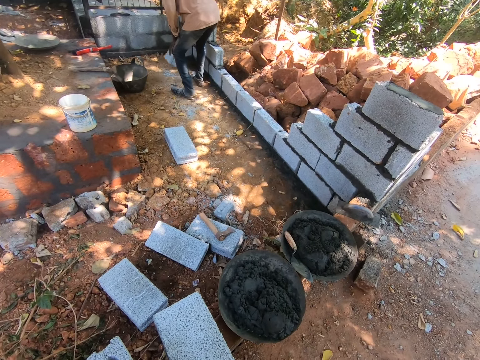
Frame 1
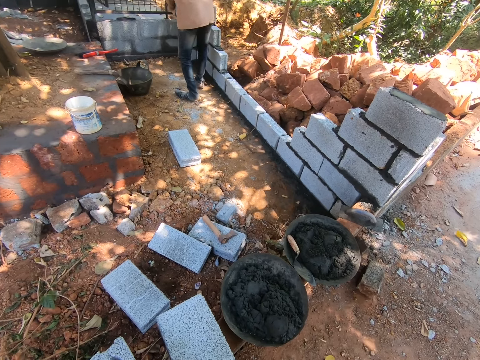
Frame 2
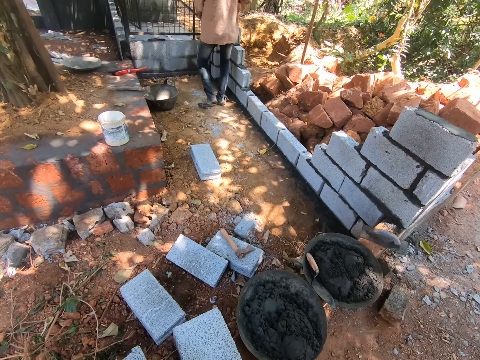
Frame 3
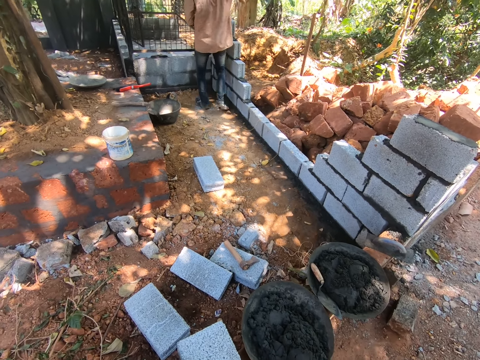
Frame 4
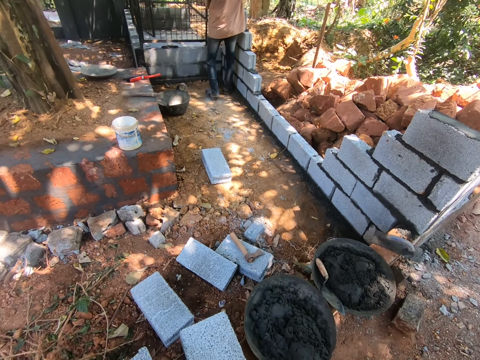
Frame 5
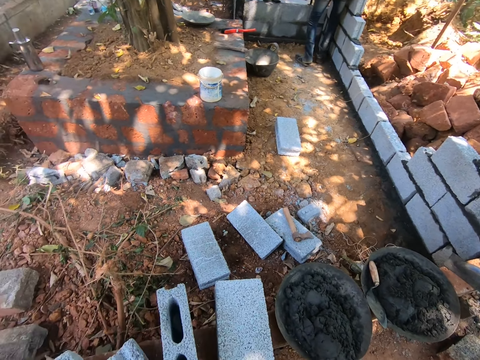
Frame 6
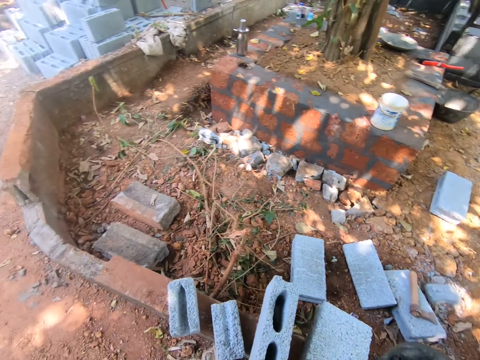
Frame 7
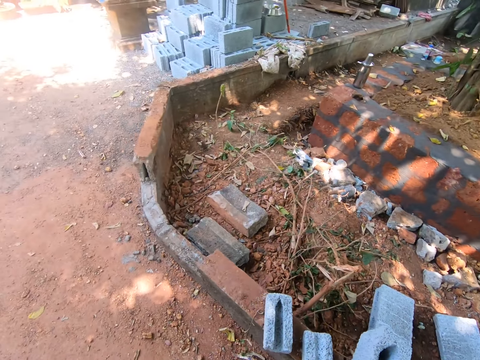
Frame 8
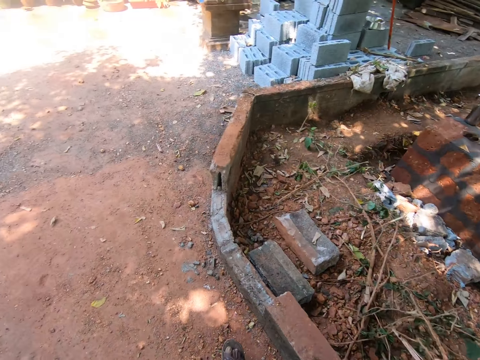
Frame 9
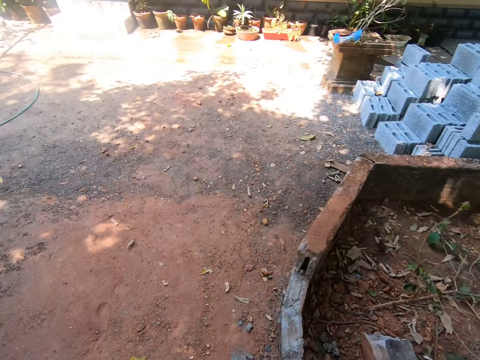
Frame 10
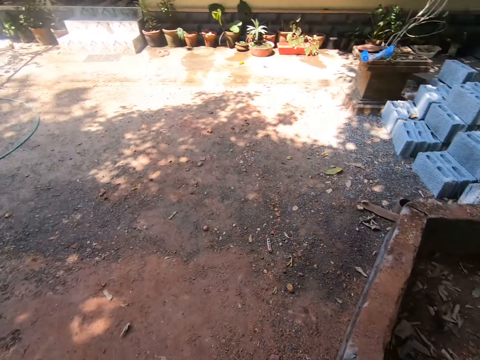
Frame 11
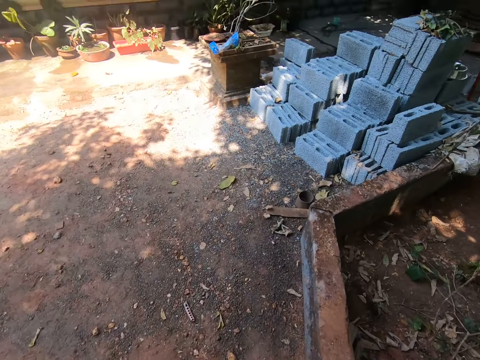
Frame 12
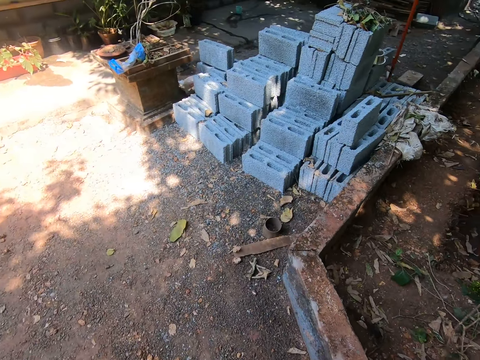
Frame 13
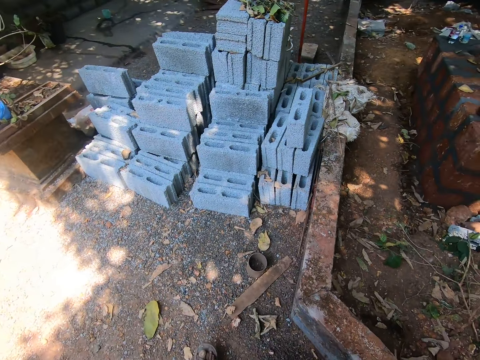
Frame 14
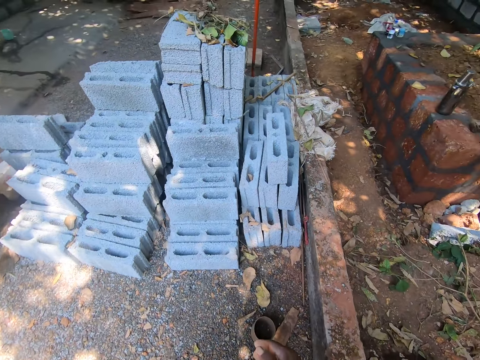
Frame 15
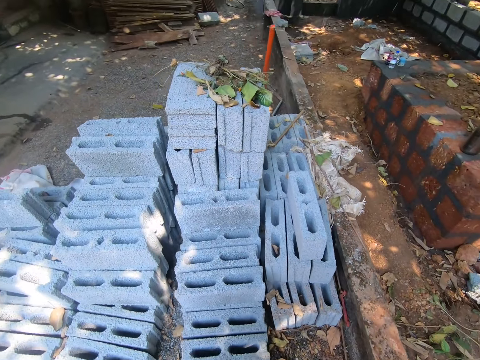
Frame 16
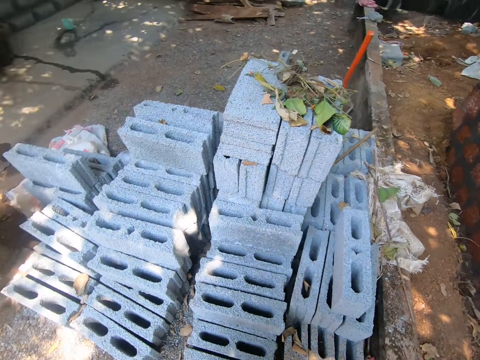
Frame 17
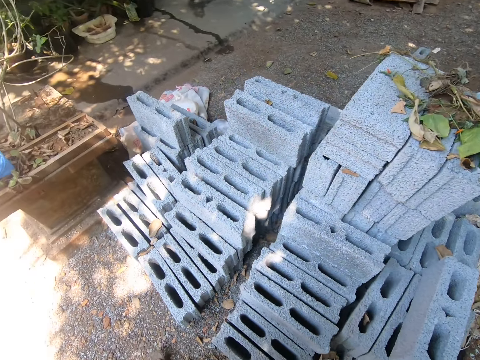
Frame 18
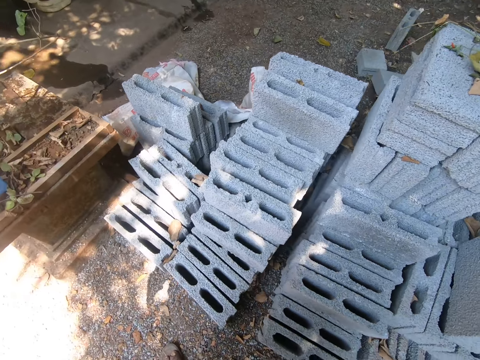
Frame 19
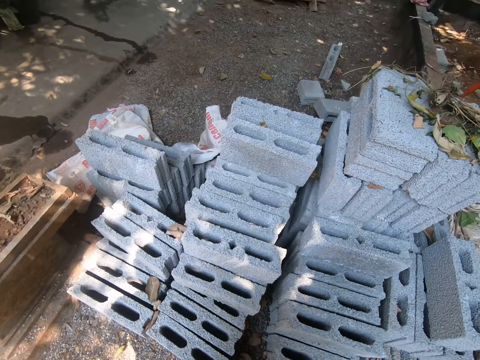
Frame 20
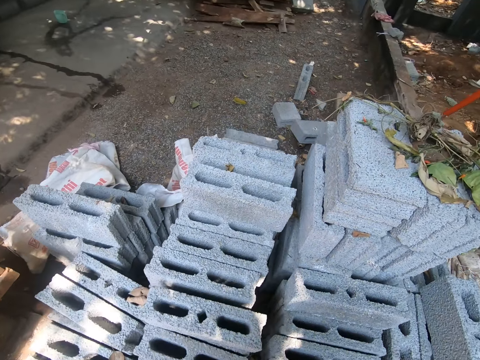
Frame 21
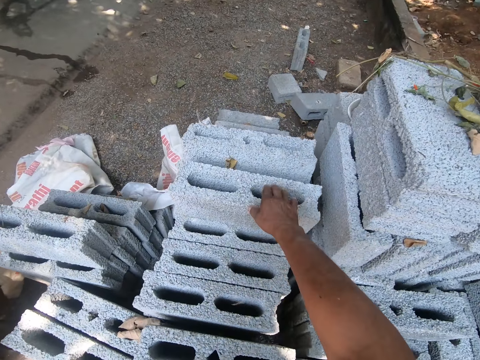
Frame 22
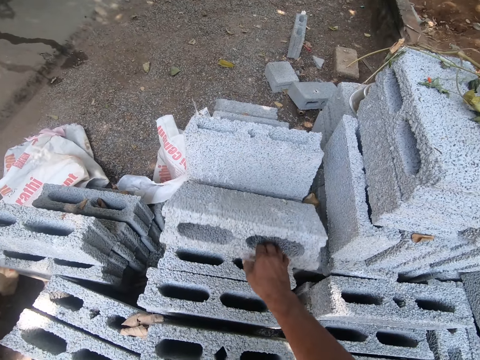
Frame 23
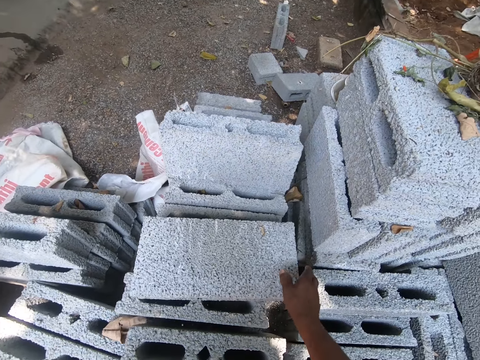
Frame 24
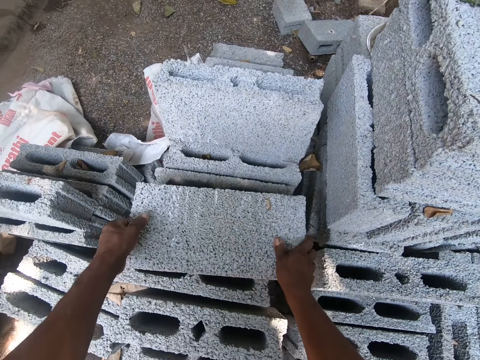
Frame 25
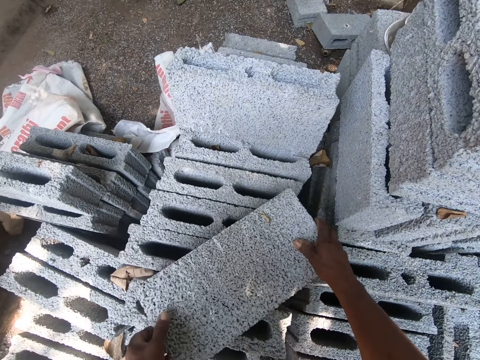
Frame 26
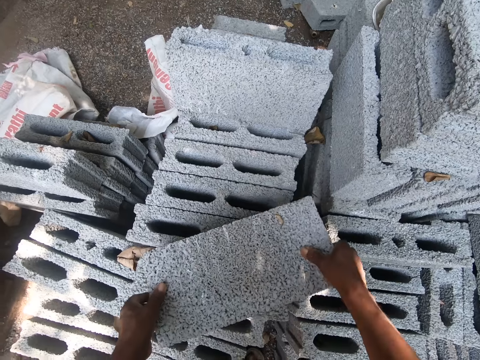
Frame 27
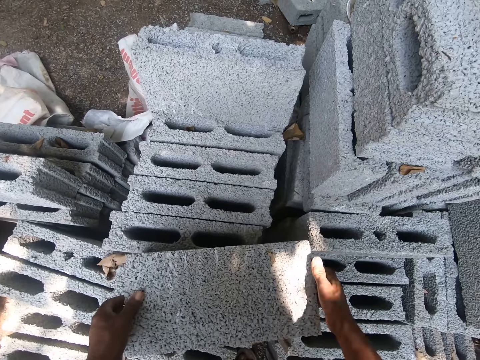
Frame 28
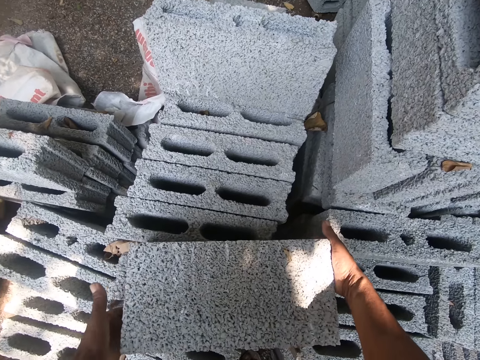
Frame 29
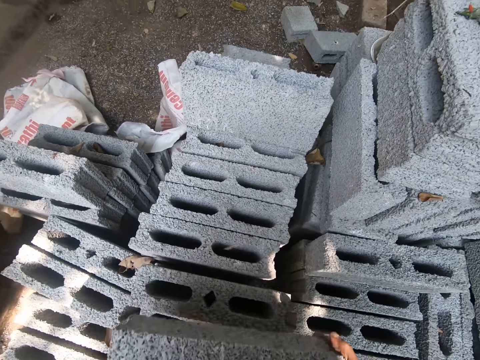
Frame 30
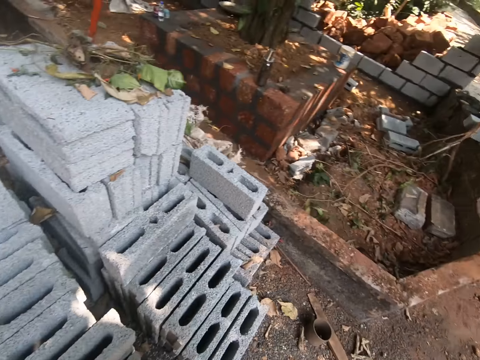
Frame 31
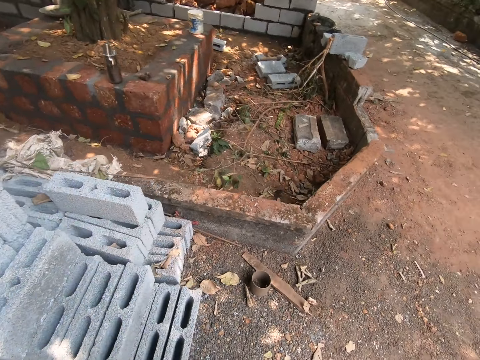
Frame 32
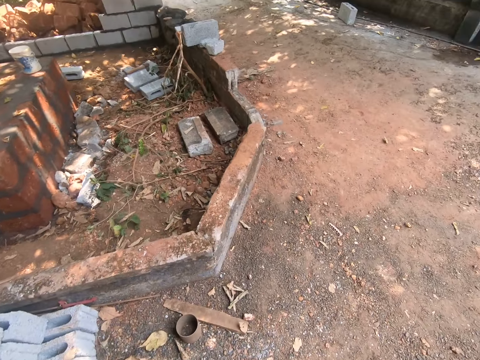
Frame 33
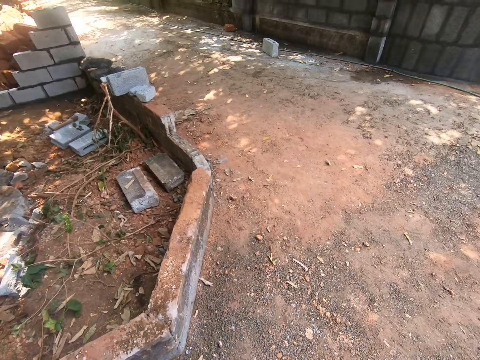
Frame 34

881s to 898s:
The man holds the concrete block with his hands. The man drops the concrete block on the concrete blocks with his hands. The camera wearer walks towards a stack of concrete blocks on the ground. He turns around. He drops the concrete block on the stack of concrete blocks with his right hand and touches the brick. He moves the concrete block on the stack of concrete blocks with his hands. He picks up the concrete block from the stack of concrete blocks with his hands. He turns around.

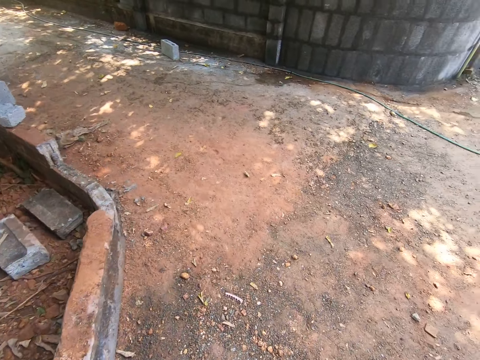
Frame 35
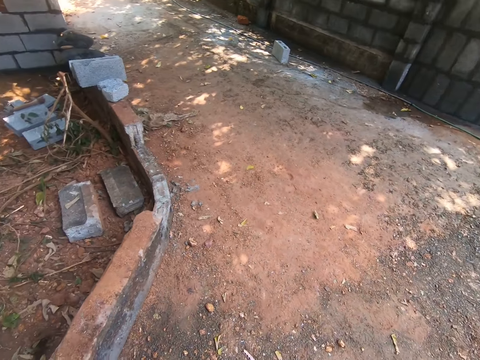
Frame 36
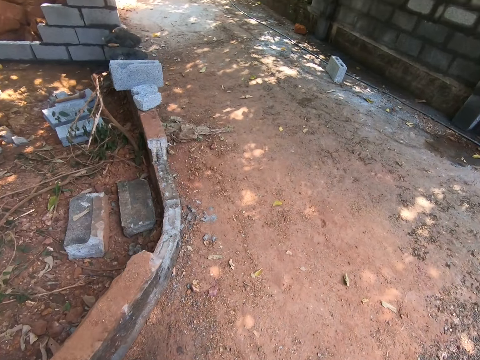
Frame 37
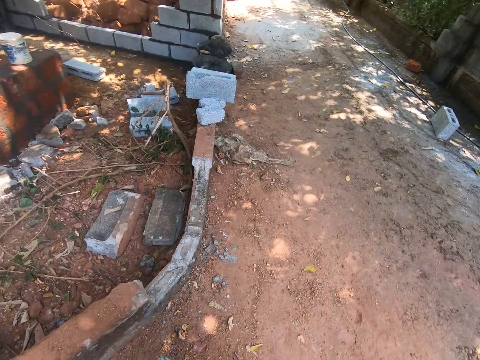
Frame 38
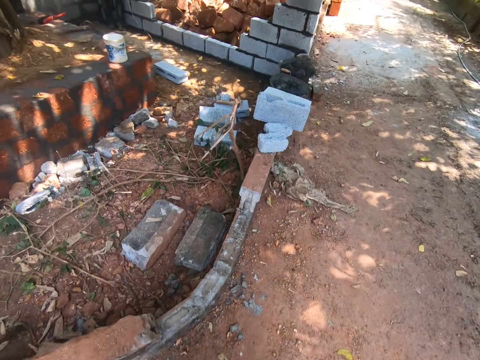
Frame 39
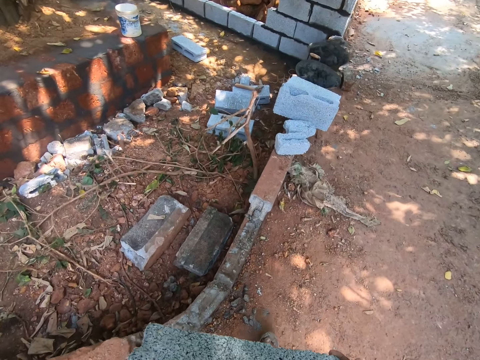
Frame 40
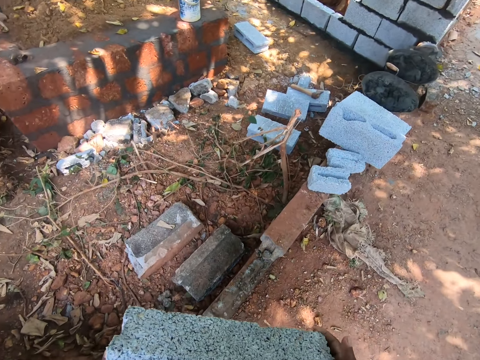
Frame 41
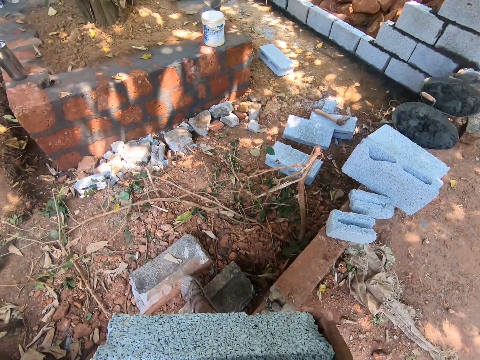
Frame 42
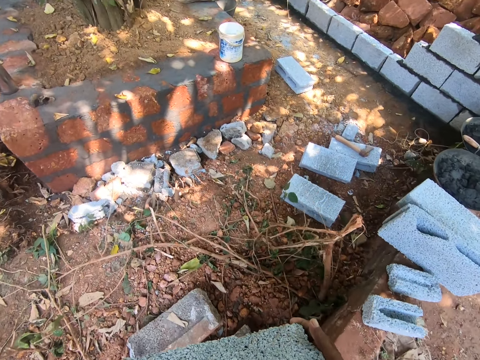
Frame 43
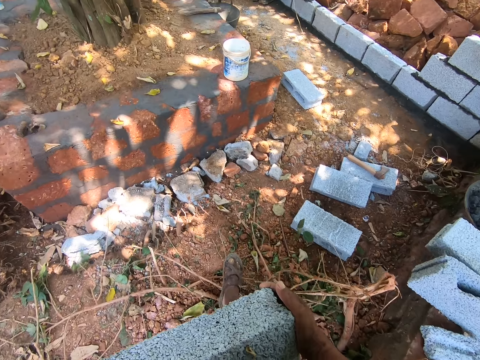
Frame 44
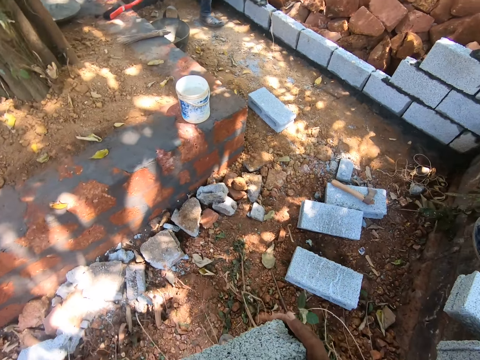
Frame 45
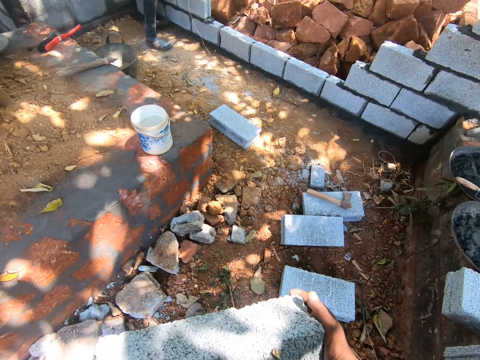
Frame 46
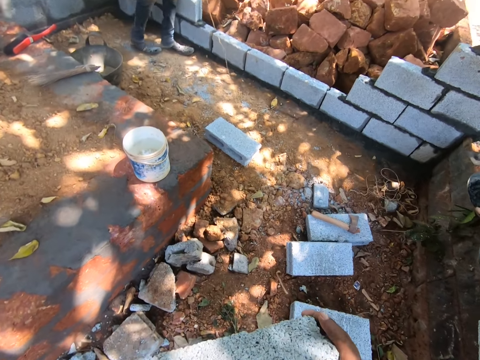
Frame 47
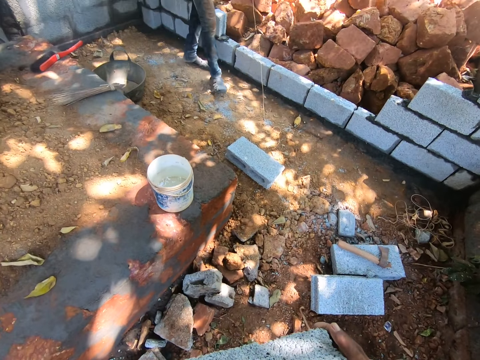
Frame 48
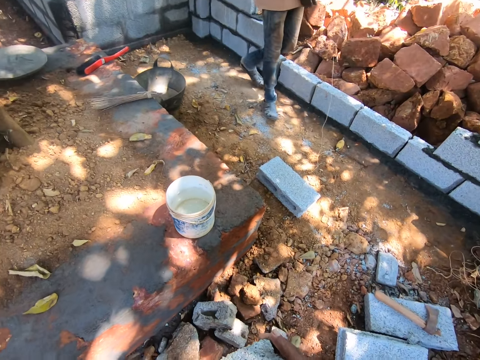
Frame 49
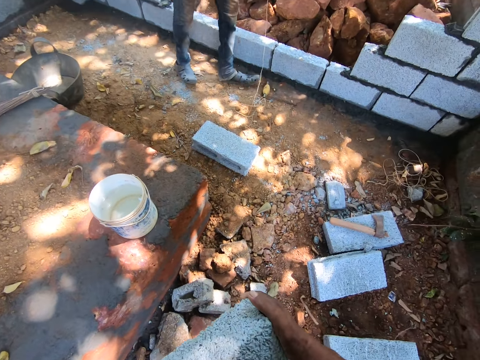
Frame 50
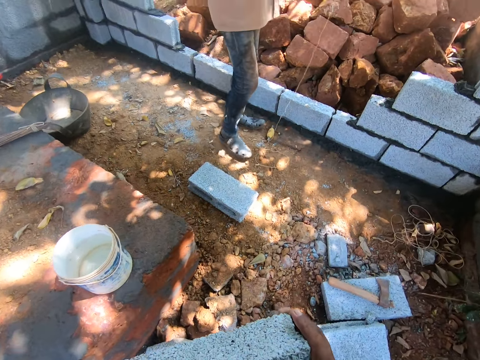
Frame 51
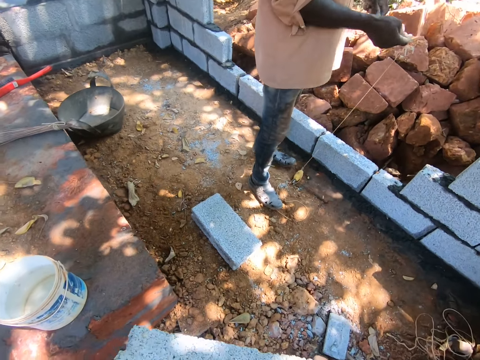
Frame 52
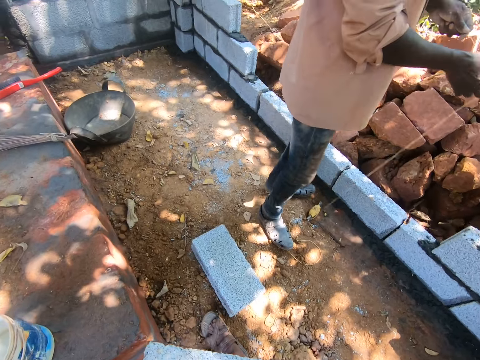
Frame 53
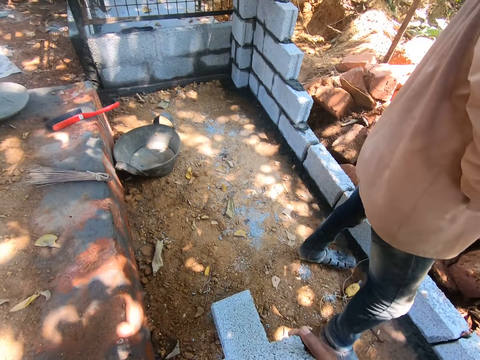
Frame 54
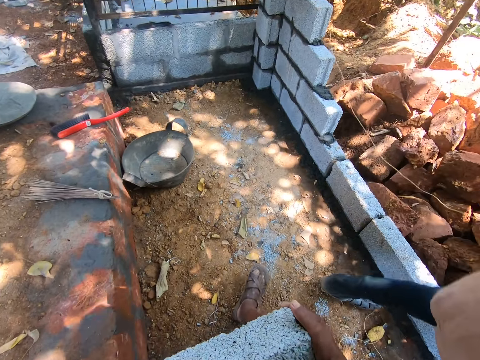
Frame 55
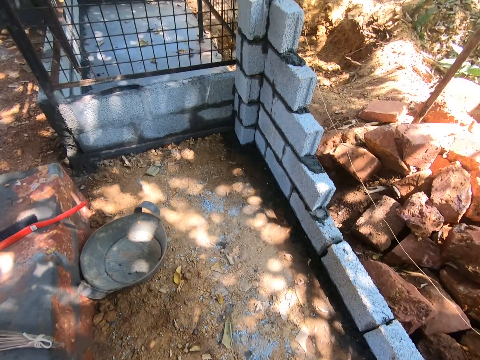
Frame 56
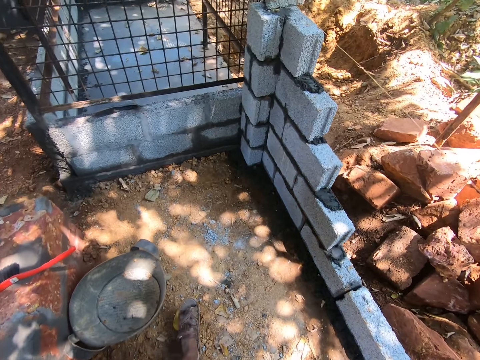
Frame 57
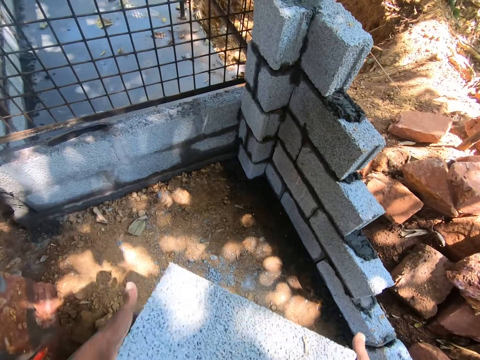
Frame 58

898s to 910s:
The camera wearer walks. They walk into the construction site. The man drags a rope on the ground with his hands.
